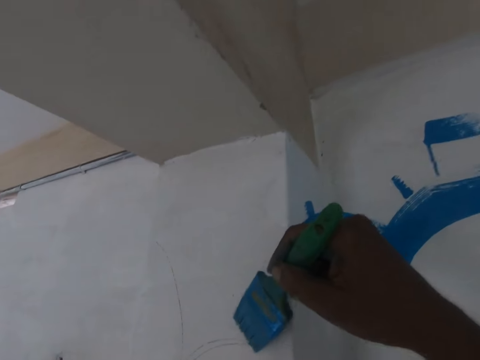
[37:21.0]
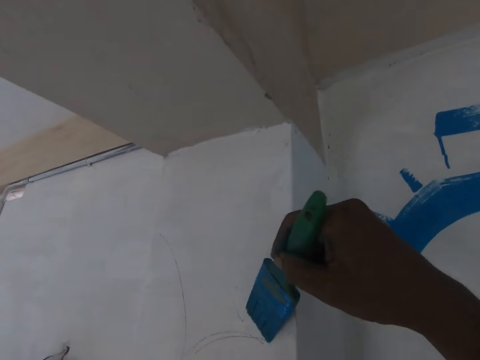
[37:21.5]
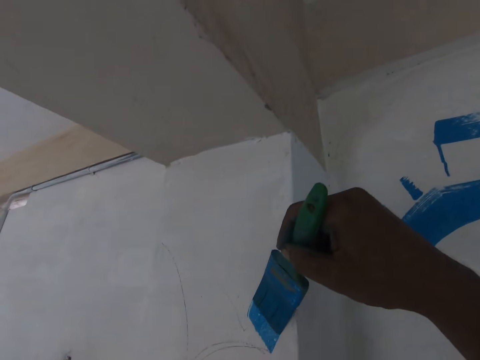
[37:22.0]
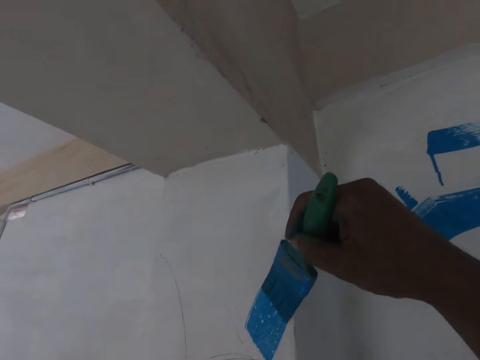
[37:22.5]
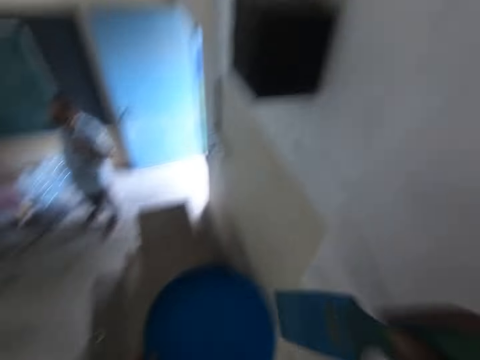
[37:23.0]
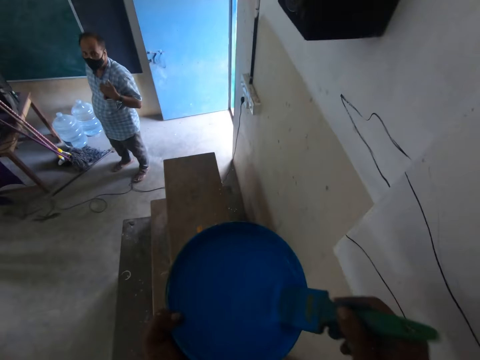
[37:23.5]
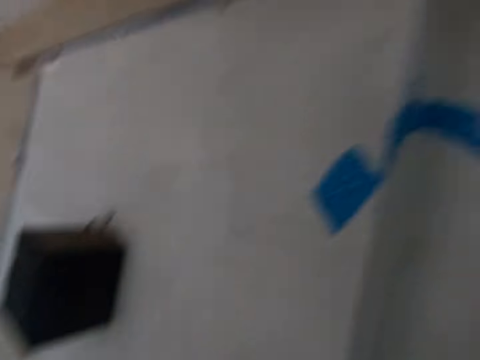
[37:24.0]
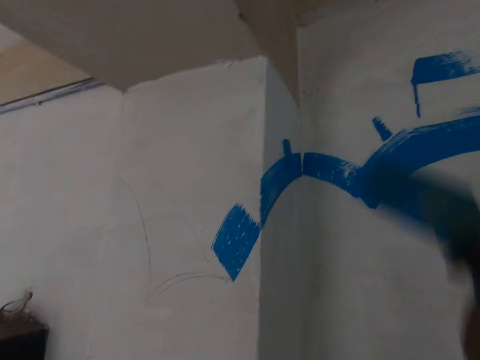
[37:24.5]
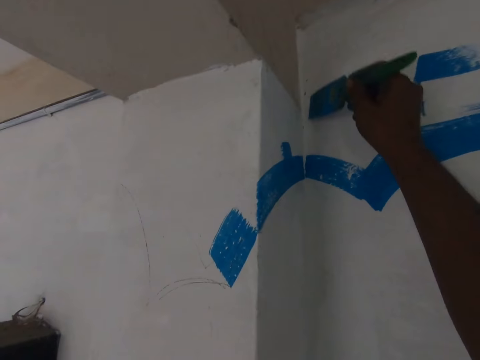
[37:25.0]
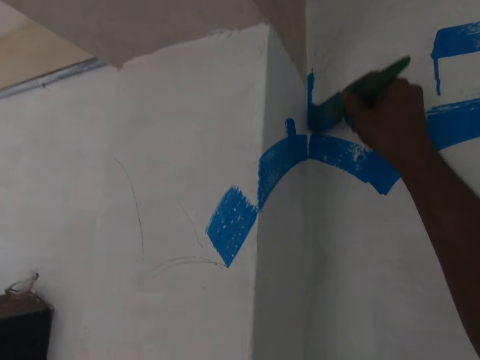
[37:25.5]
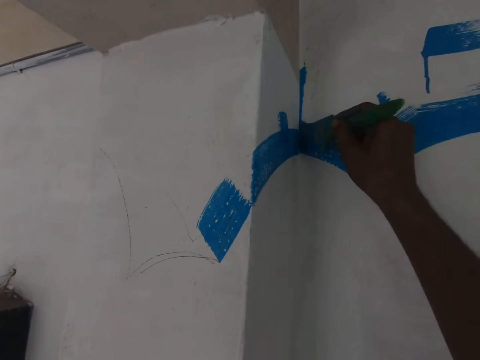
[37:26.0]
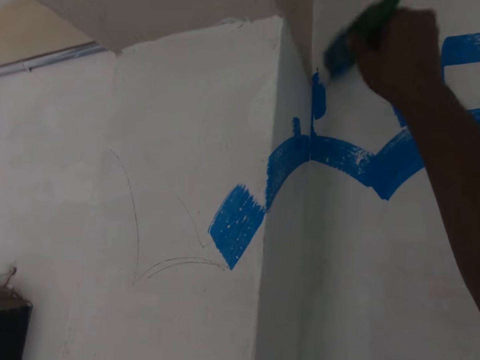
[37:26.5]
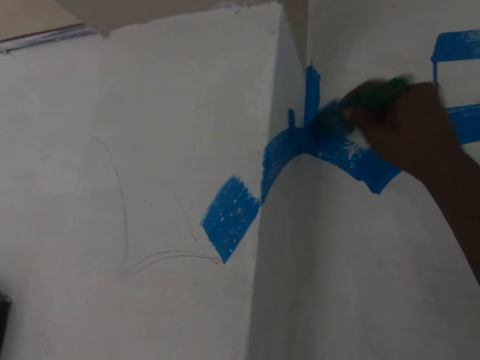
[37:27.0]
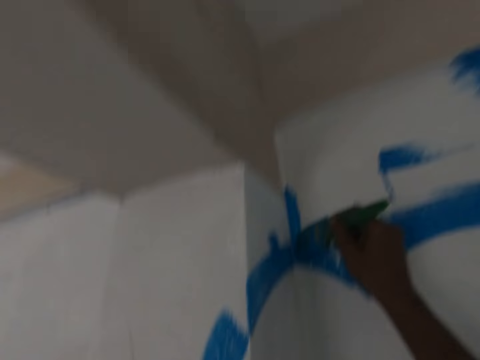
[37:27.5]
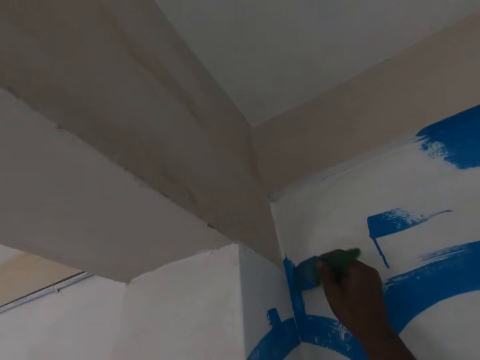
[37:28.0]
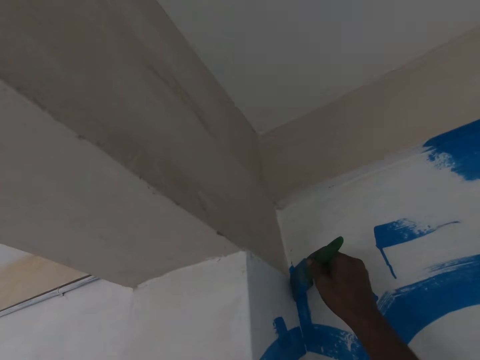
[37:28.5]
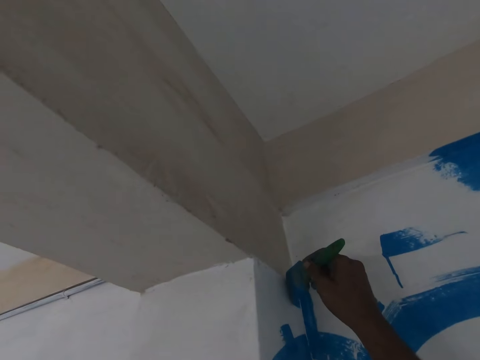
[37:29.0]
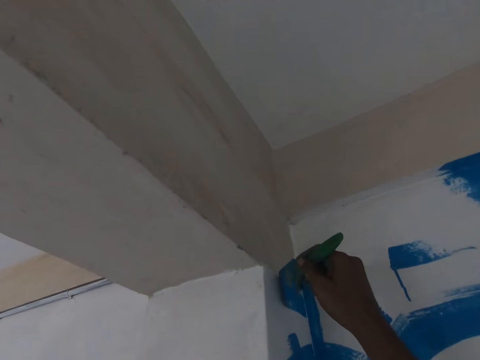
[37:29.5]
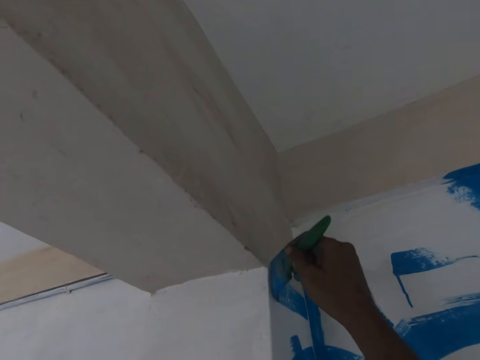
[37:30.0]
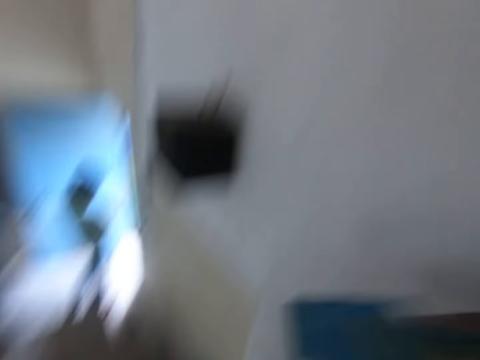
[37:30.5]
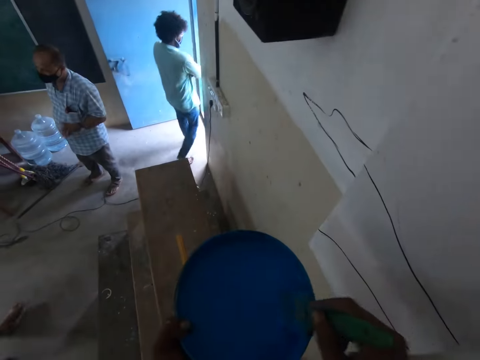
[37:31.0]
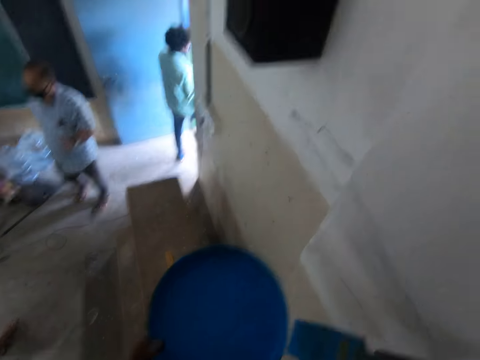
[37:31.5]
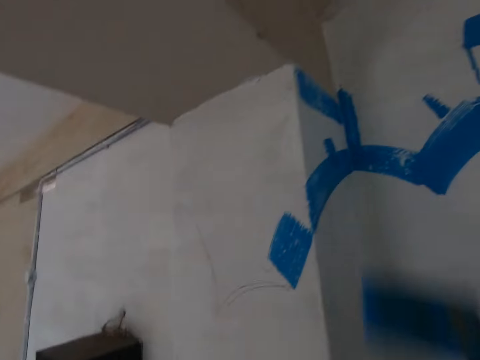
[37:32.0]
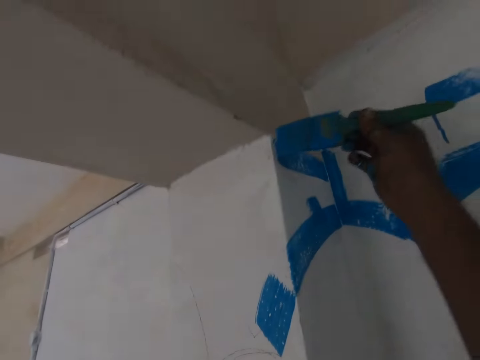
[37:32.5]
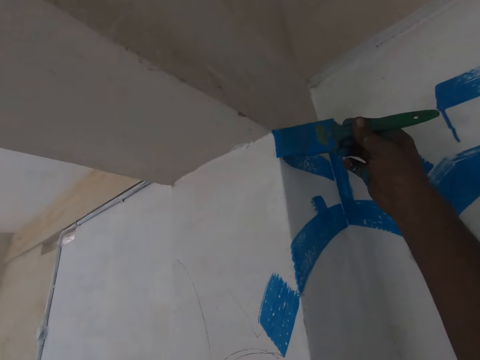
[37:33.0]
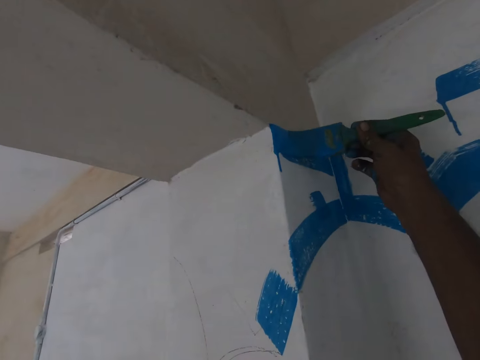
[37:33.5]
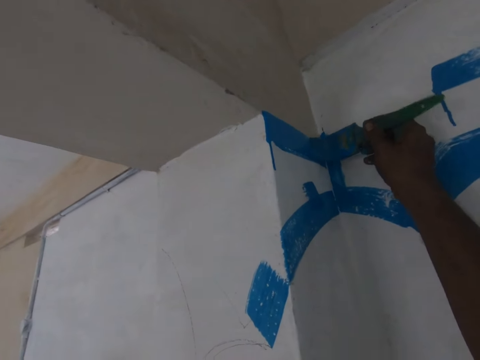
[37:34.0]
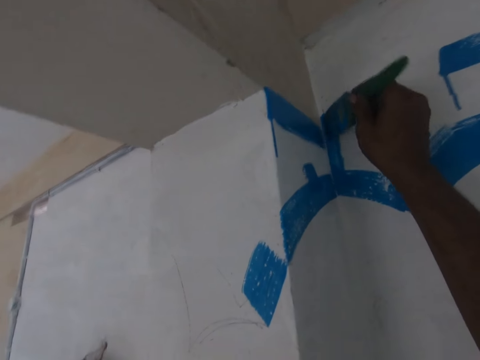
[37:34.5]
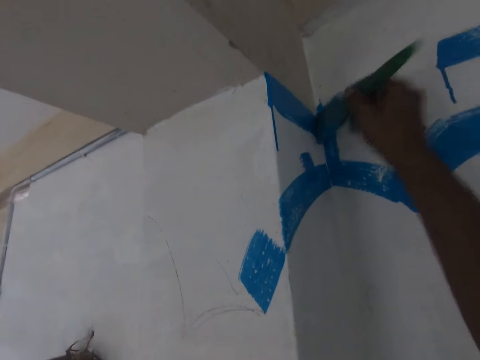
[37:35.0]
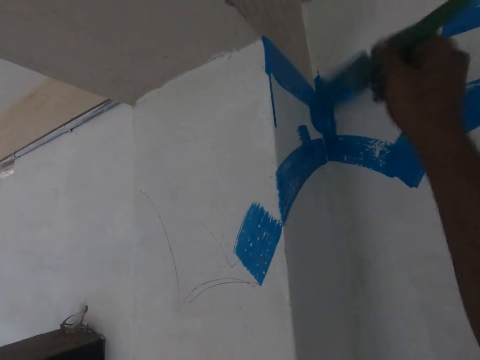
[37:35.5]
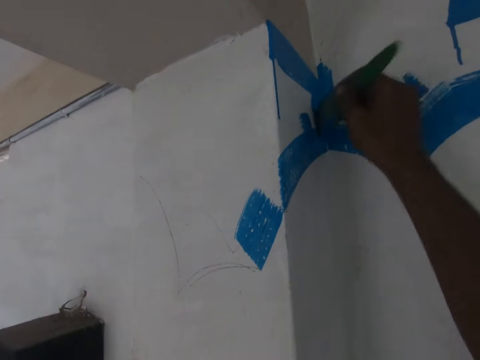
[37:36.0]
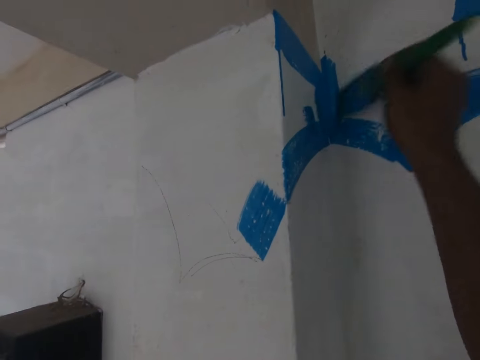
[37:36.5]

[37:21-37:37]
The camera wearer inserts the brush in the bucket. They scoop paint with a paint brush. They turn to the wall. They paint the wall with the paint brush. They insert the brush in the bucket. They scoop paint with the paint brush. They turn to the wall. They paint the wall with the paint brush.

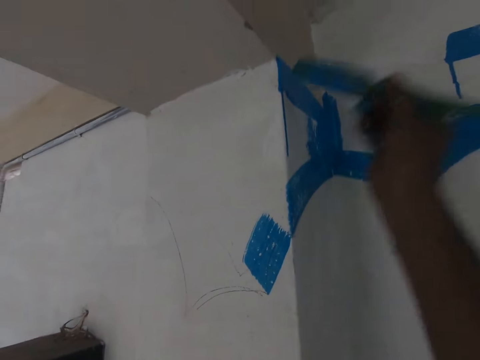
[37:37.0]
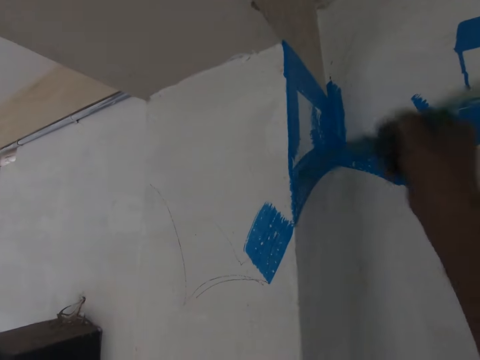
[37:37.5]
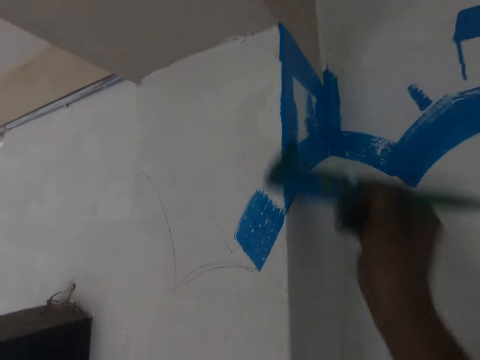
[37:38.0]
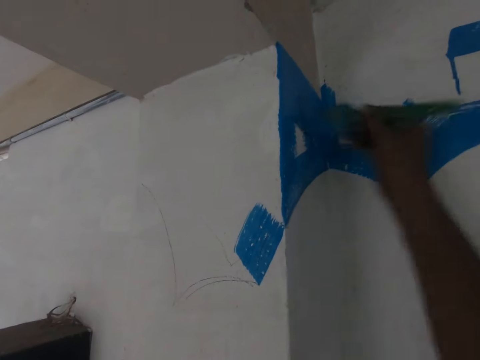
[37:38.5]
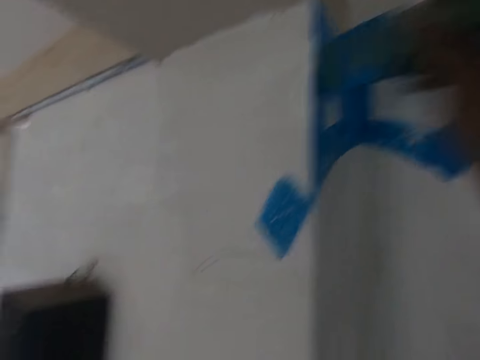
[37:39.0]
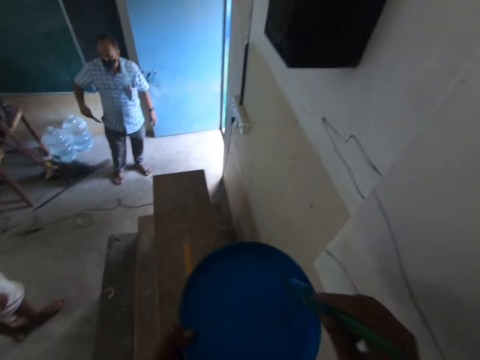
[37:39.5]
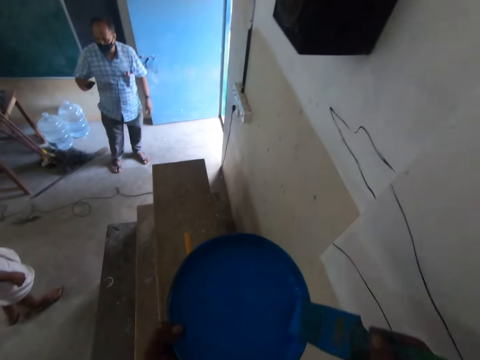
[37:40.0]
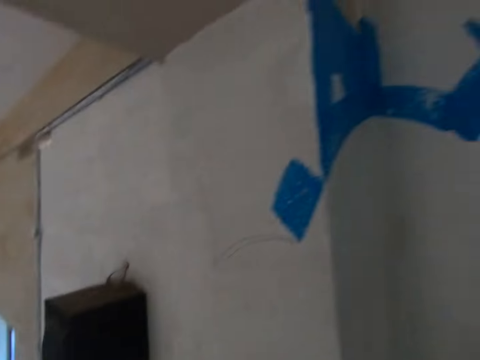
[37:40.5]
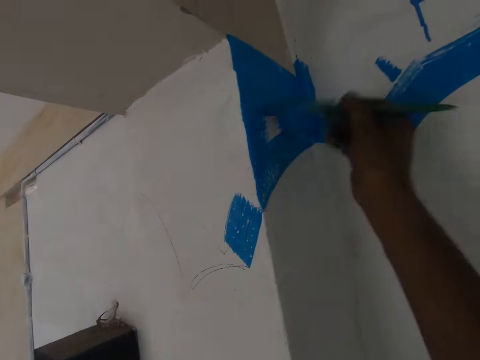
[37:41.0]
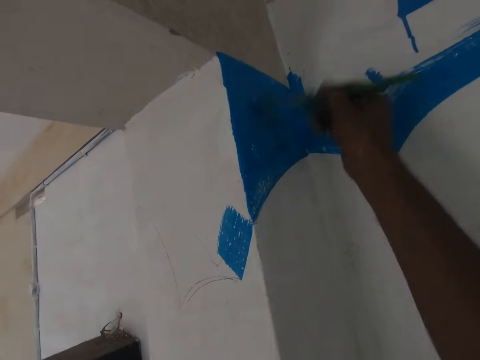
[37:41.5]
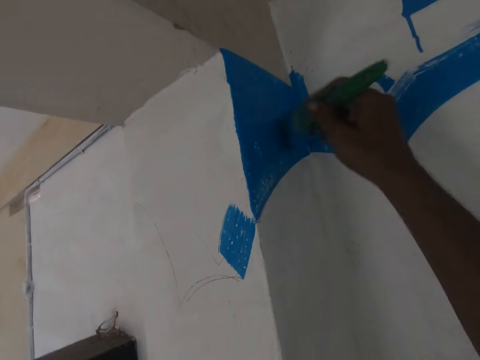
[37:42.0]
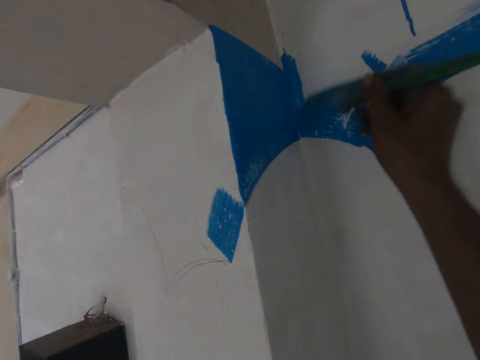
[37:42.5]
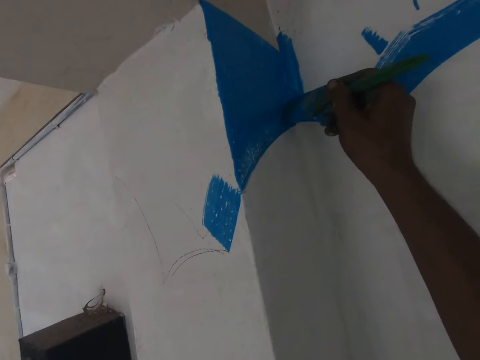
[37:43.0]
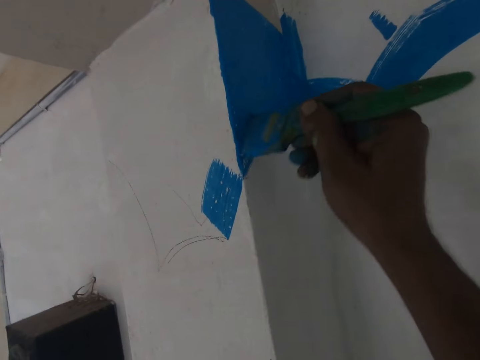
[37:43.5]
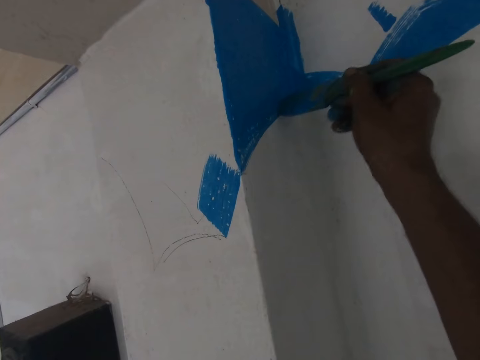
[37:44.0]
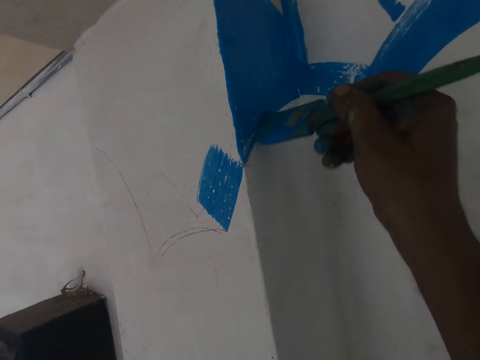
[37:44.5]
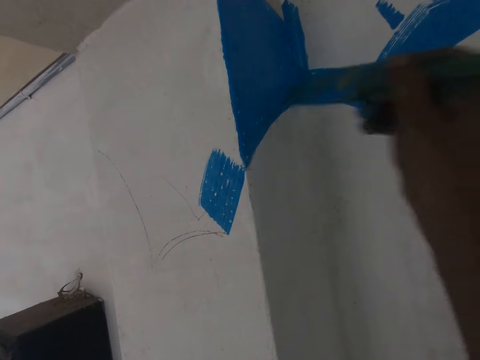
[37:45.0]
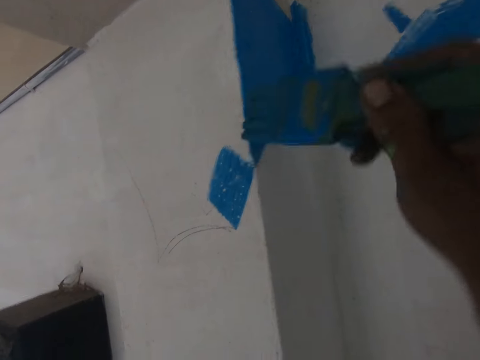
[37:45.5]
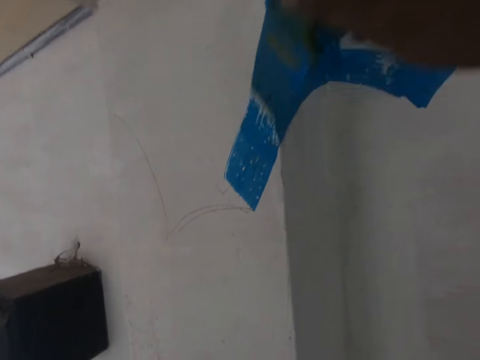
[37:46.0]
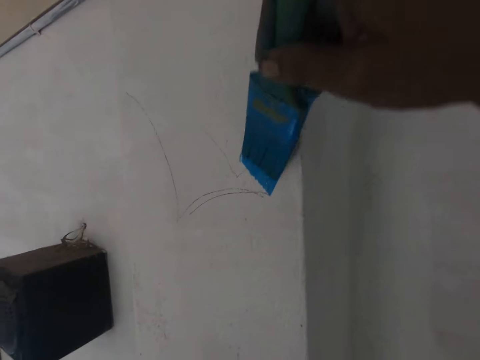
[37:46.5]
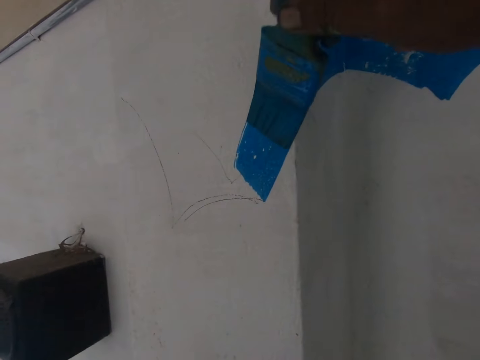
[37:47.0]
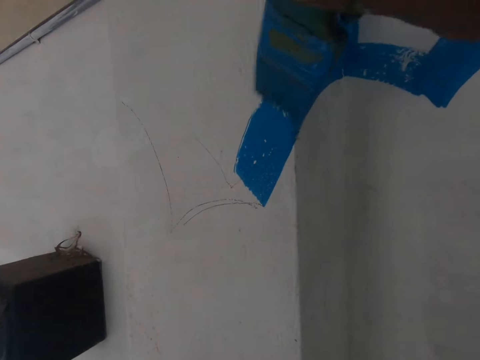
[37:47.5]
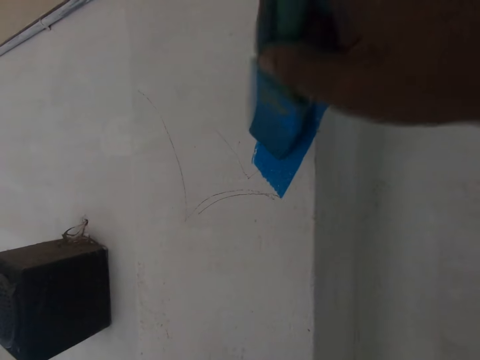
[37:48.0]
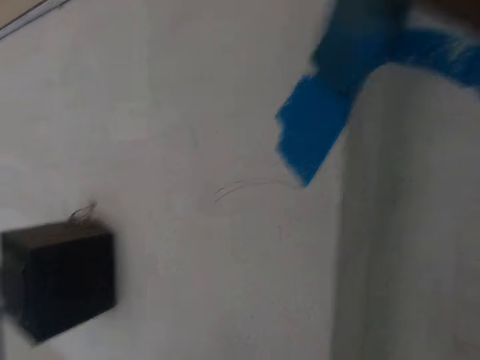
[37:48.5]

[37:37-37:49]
The camera wearer inserts the brush in the bucket. They scoop paint with a paint brush. They turn to the wall. They paint the wall with the paint brush.
